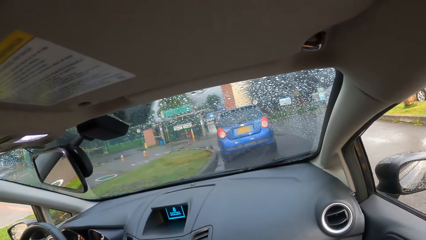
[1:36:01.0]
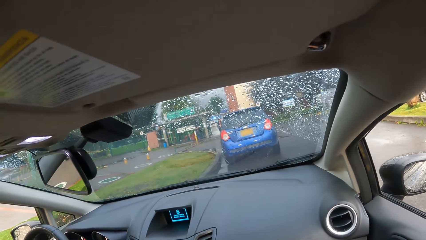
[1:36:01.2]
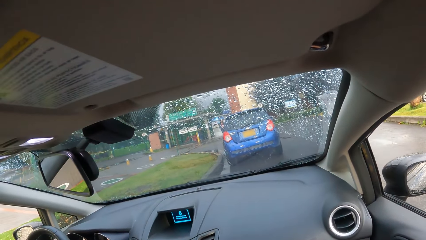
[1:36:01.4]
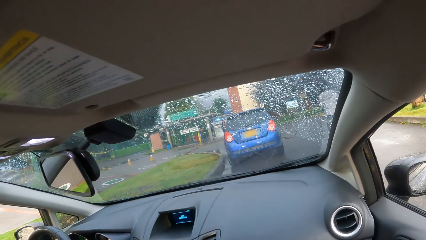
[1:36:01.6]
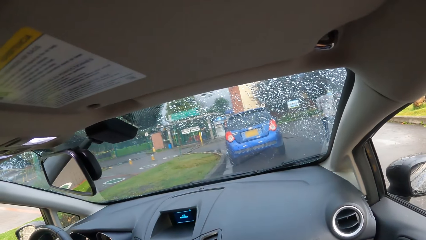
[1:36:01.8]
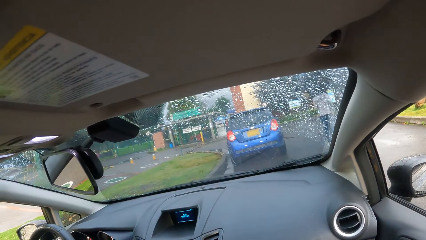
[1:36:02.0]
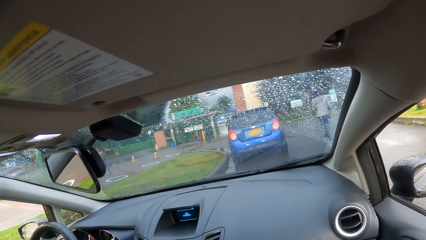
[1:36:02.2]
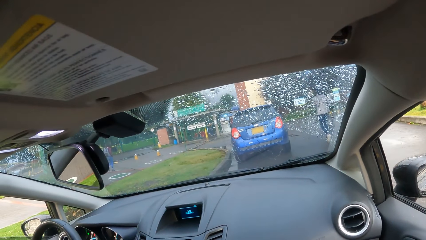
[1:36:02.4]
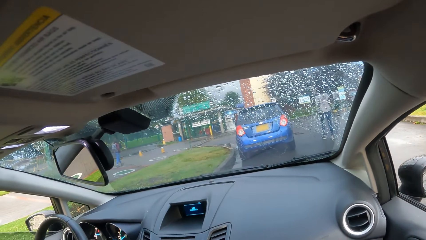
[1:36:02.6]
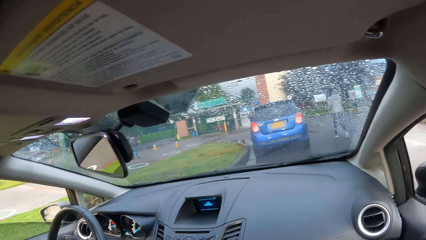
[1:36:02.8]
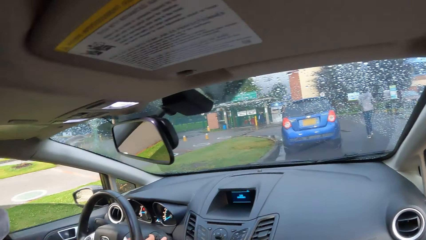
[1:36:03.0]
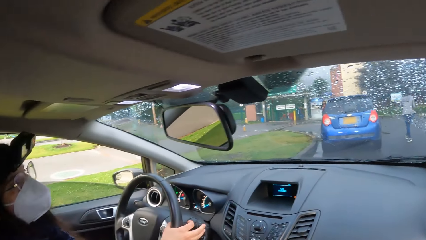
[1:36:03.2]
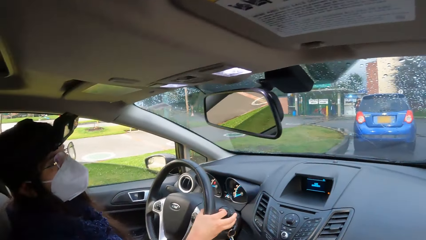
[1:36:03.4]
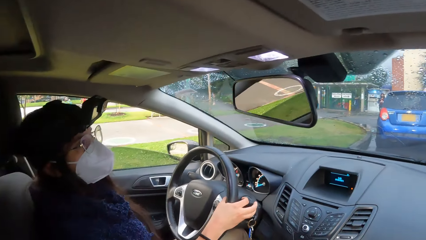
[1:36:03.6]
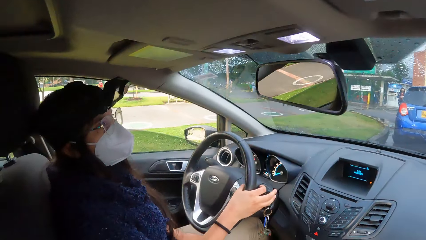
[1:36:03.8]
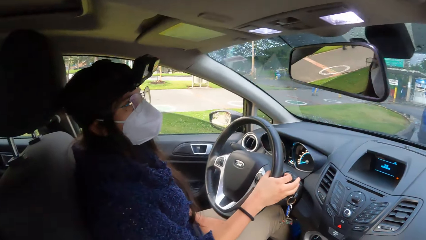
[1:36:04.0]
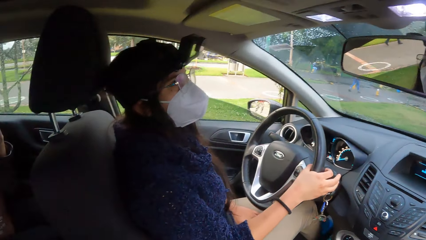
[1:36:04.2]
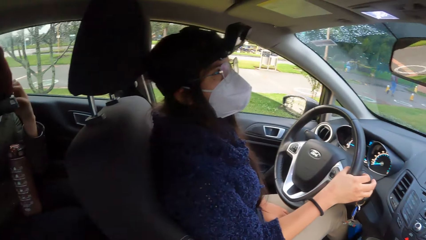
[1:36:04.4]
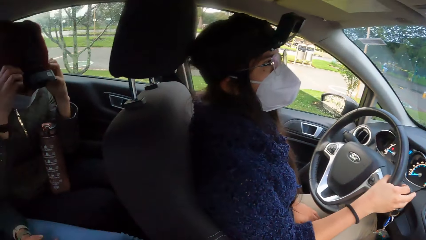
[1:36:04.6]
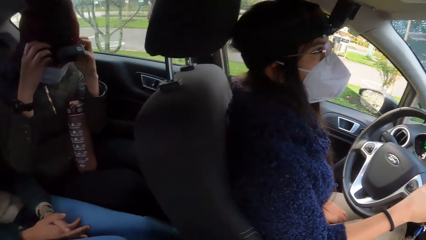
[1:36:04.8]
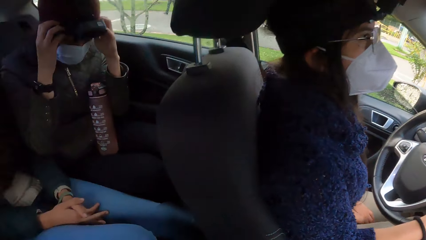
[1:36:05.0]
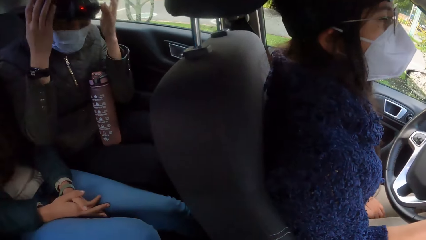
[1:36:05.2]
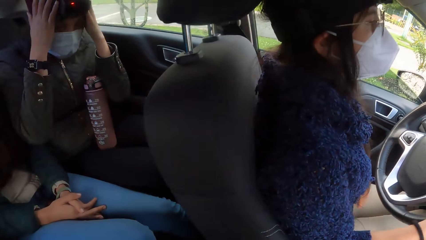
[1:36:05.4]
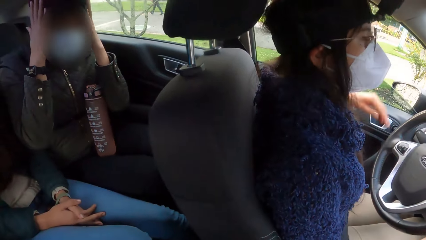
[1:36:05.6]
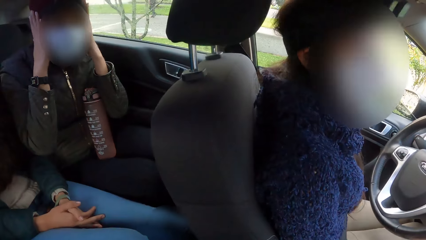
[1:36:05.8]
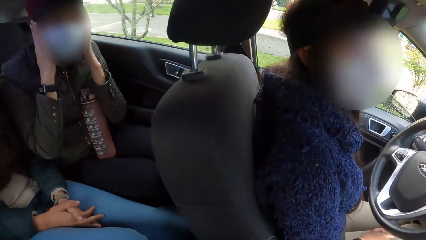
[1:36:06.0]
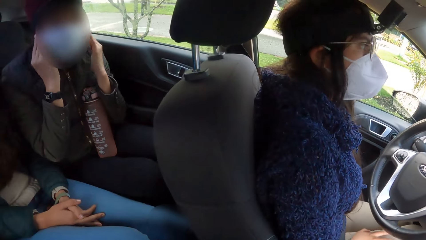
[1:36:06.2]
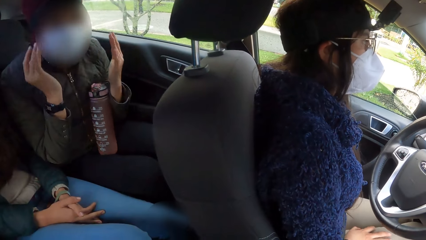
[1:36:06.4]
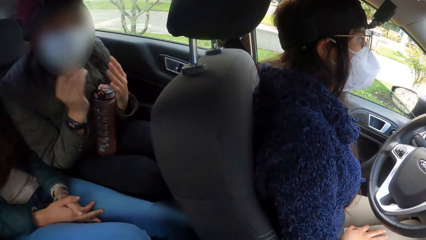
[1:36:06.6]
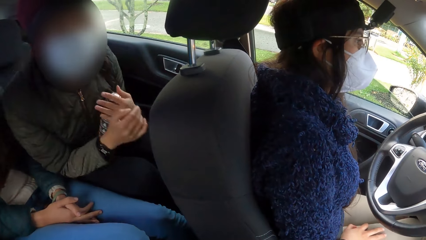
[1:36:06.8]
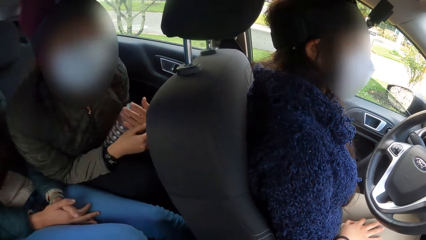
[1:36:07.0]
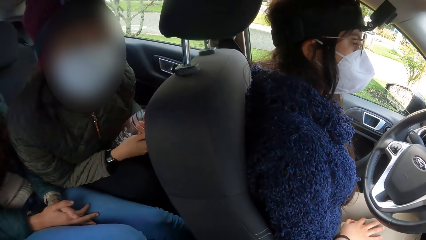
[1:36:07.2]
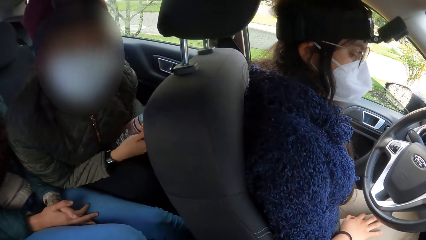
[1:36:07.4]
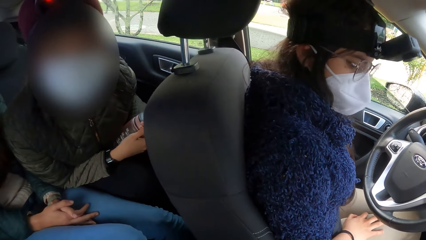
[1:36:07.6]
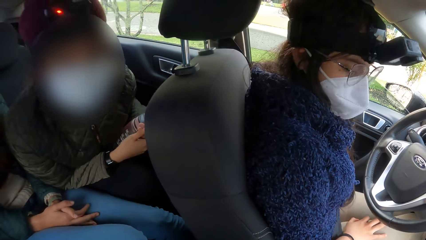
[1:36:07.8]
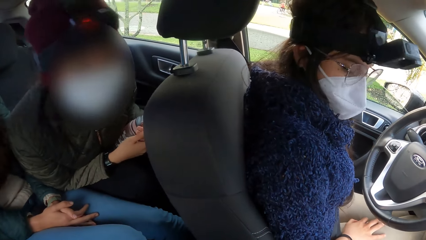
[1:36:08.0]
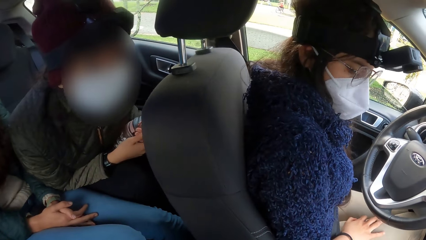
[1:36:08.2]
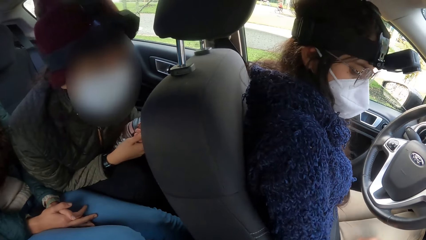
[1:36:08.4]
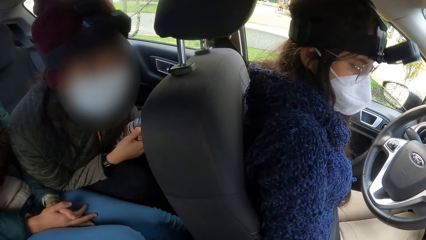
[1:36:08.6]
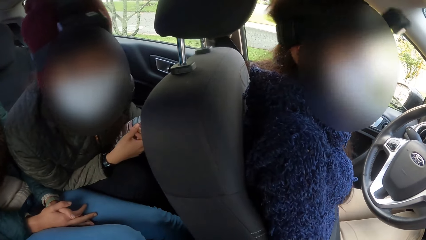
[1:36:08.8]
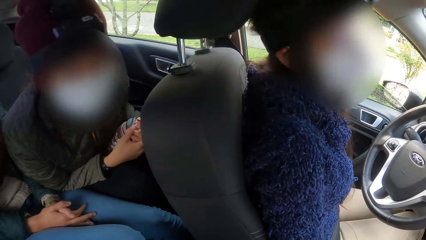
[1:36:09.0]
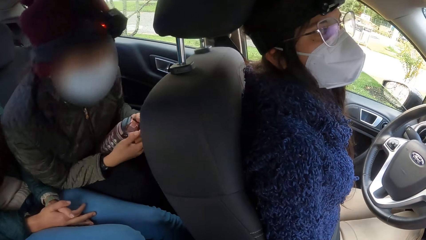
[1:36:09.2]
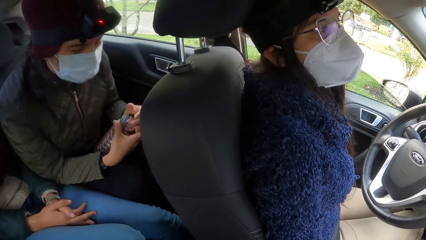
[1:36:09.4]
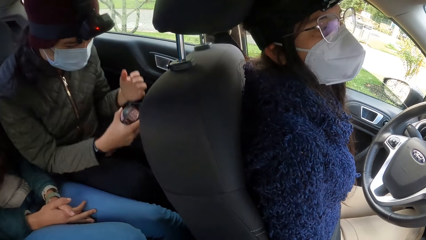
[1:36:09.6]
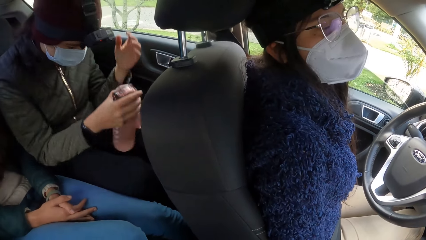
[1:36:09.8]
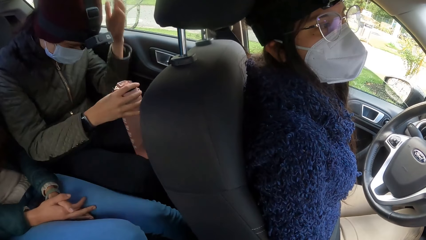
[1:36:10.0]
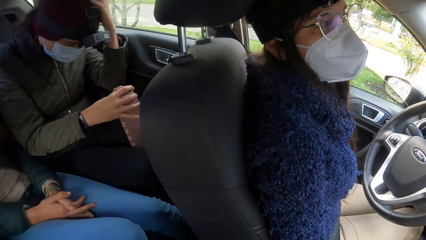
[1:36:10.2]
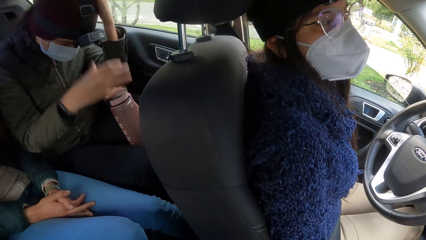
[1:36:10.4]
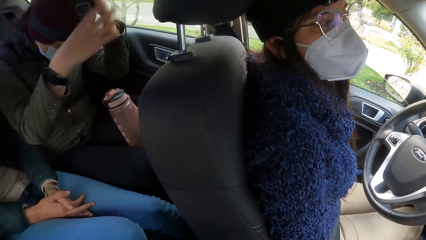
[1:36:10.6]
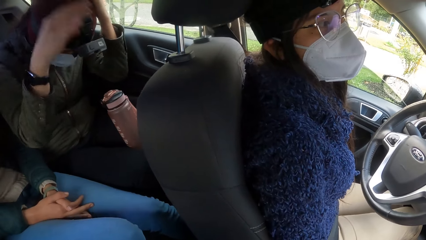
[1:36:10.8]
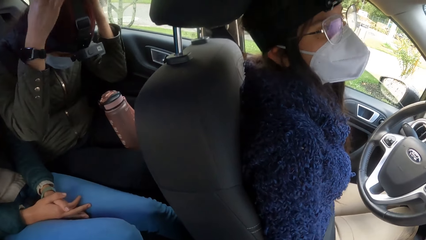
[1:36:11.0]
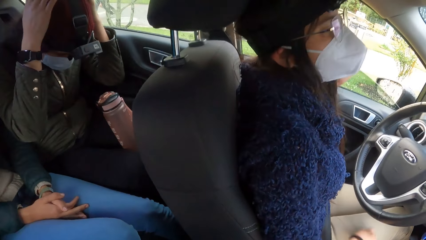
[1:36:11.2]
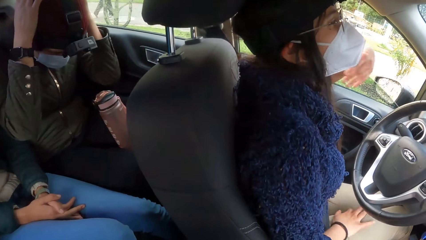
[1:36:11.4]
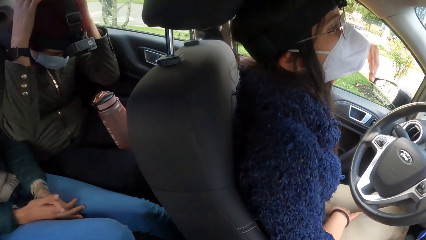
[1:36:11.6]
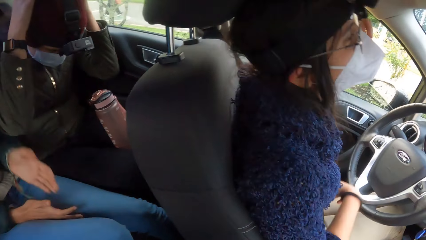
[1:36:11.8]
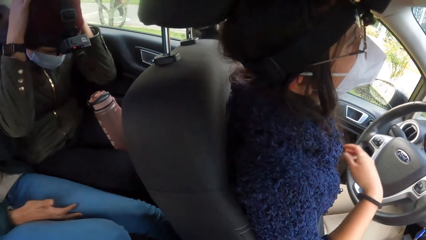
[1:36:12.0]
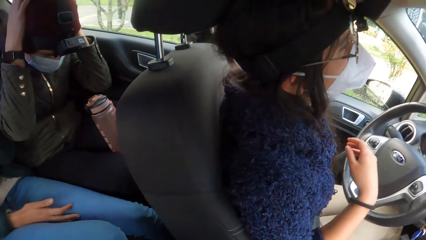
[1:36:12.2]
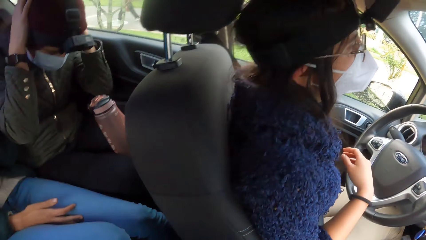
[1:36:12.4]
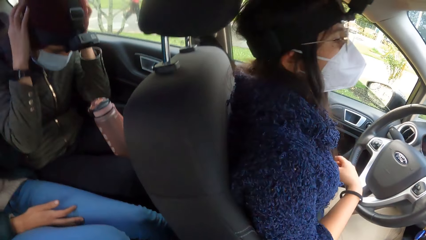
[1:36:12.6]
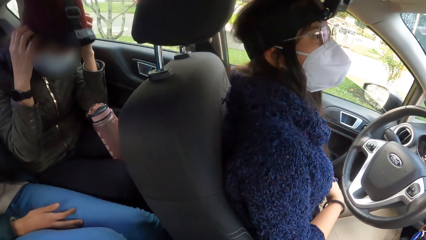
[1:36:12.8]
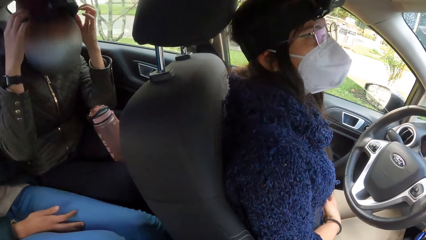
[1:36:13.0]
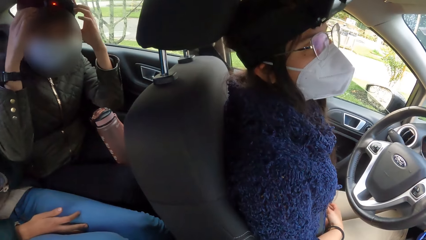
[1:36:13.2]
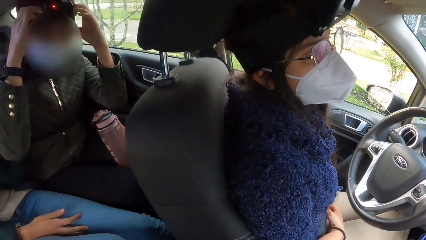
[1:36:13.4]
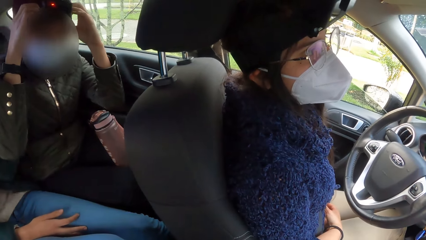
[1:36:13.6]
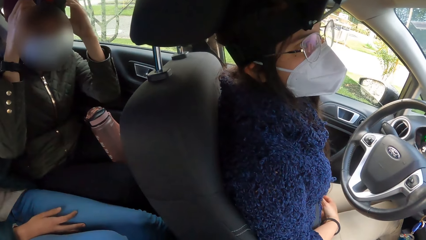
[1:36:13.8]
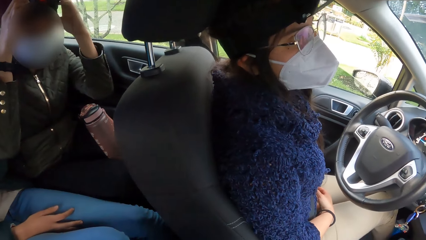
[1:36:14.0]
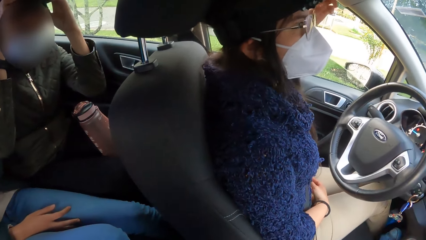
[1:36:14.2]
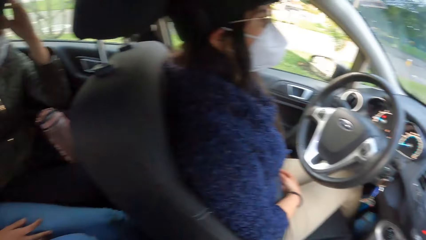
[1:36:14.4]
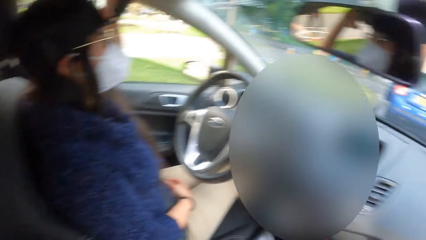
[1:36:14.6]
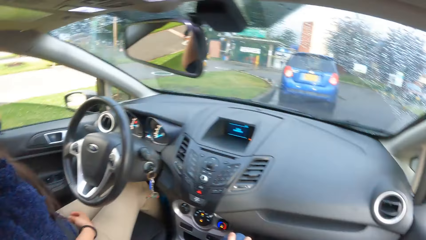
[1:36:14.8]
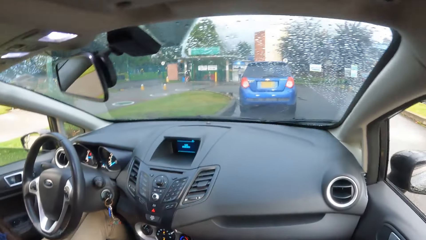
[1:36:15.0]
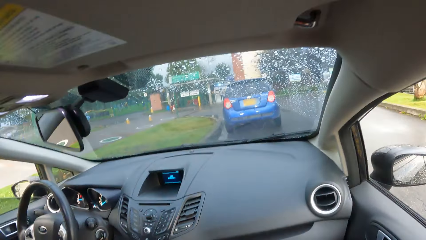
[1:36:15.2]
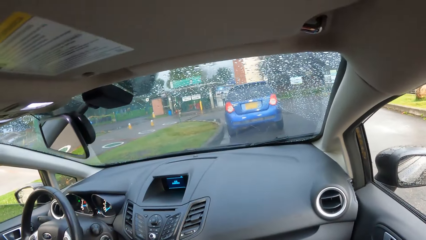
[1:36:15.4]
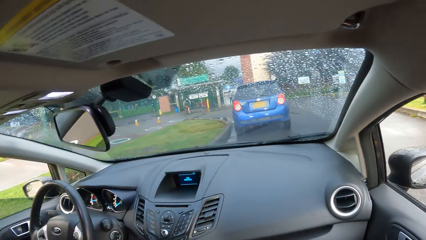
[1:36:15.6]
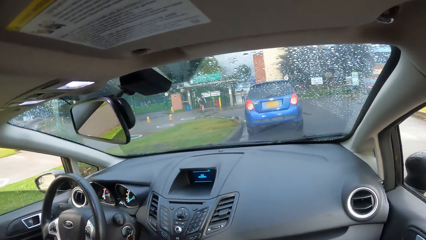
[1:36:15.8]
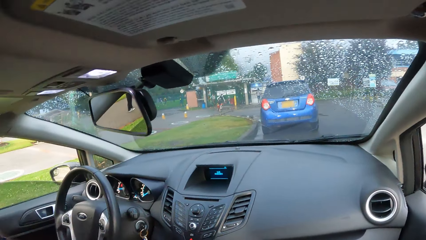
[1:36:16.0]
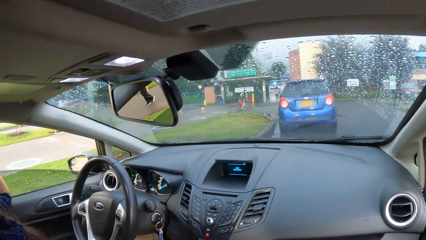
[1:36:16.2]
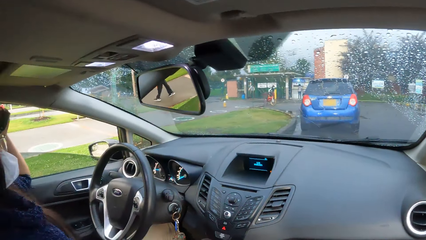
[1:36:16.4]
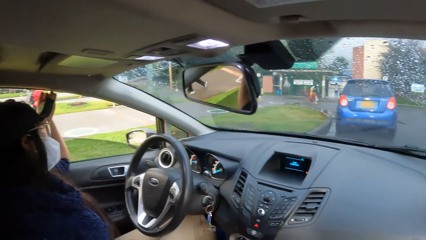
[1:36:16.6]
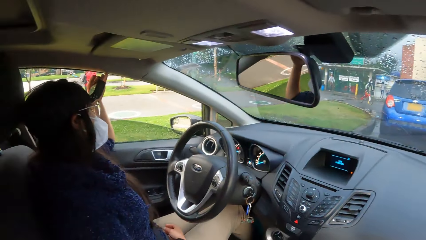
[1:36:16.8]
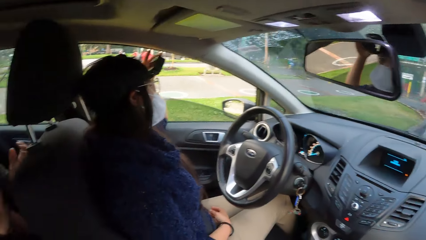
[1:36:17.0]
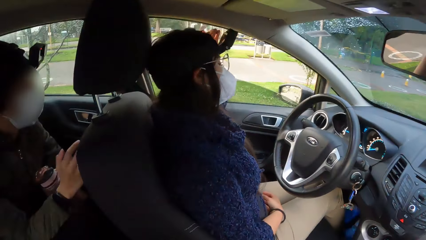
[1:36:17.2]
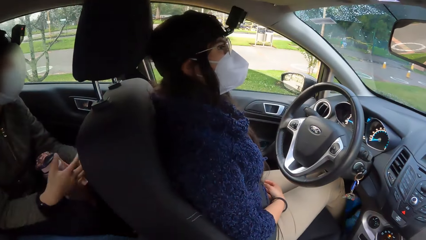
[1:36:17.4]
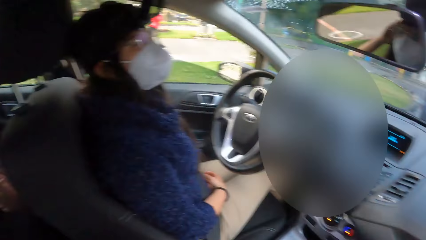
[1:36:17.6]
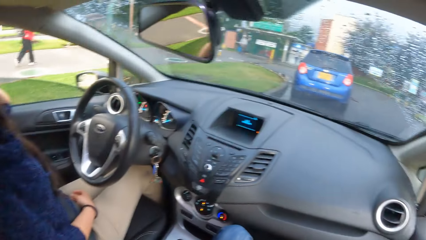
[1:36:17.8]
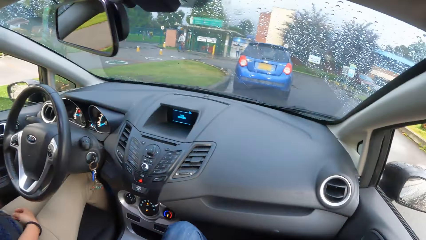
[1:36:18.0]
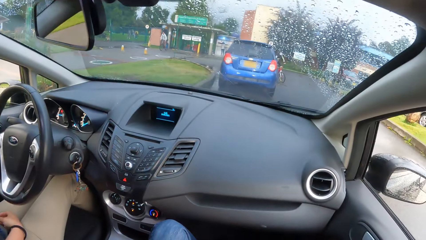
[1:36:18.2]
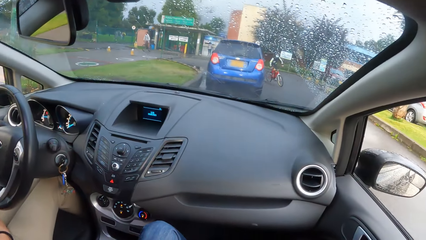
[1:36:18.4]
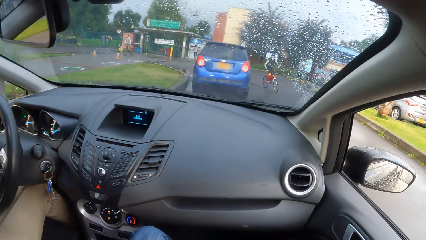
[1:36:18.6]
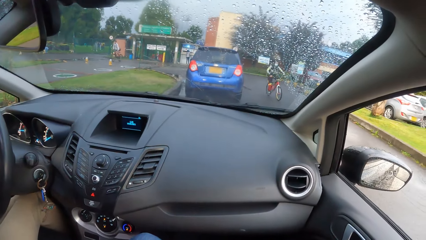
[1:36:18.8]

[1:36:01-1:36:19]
A girl adjusts a camera on her head with both hands. The camera wearer looks in the car. The girl holds a water bottle with her left hand. The camera wearer converses with the girl. The girl holds the water bottle with her right hand. The girl places the water bottle in between her laps with her right hand. The girl adjusts her hair with both hands. The girl adjusts the camera on her head with both hands. The camera wearer looks outside. The girl removes the water bottle from her laps with her right hand.
